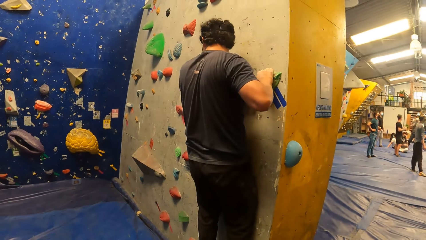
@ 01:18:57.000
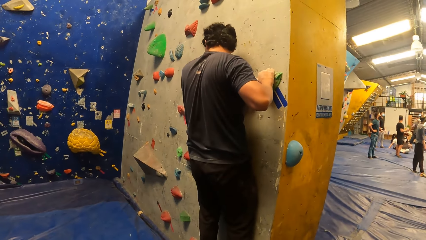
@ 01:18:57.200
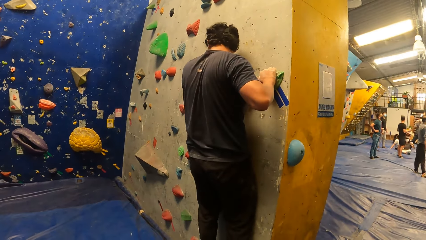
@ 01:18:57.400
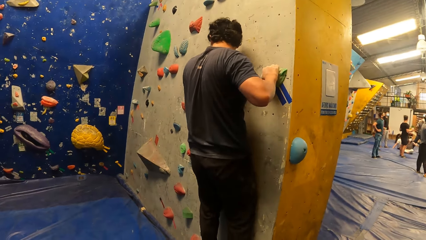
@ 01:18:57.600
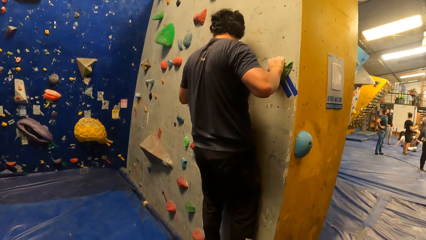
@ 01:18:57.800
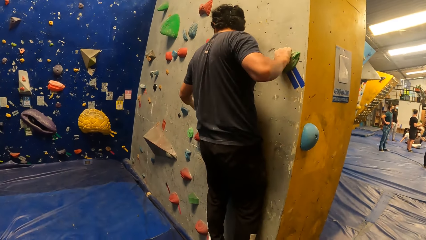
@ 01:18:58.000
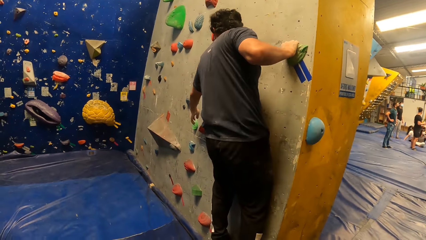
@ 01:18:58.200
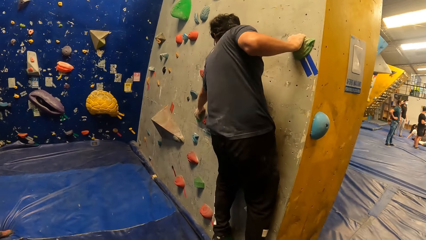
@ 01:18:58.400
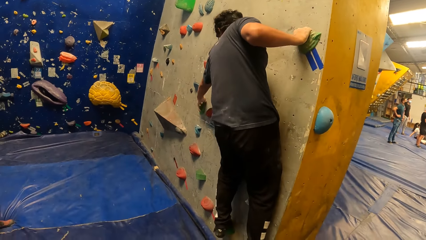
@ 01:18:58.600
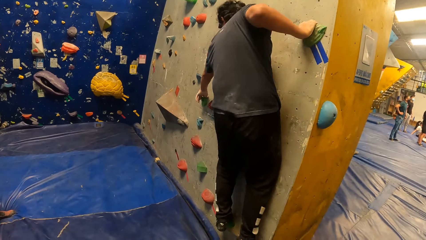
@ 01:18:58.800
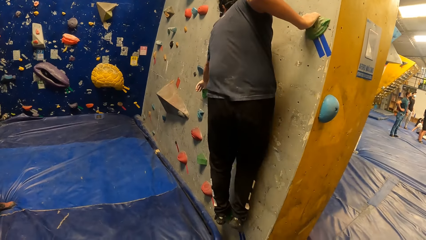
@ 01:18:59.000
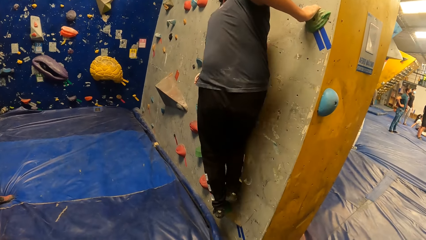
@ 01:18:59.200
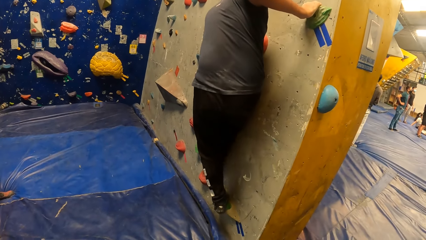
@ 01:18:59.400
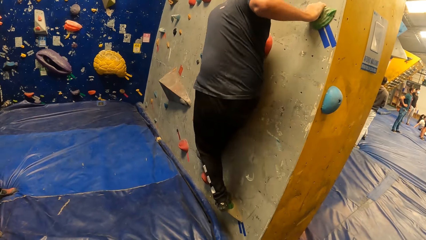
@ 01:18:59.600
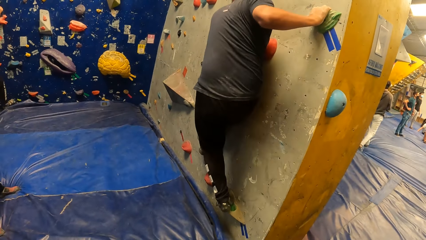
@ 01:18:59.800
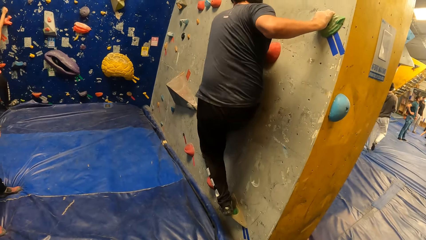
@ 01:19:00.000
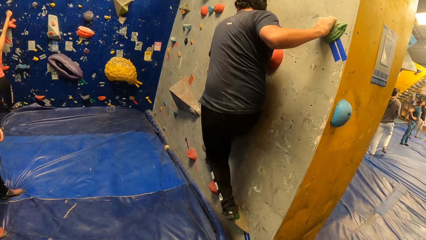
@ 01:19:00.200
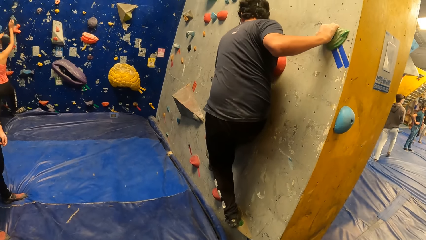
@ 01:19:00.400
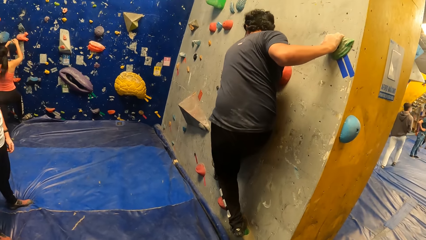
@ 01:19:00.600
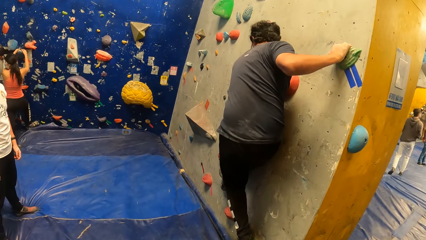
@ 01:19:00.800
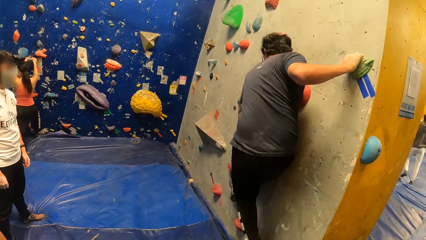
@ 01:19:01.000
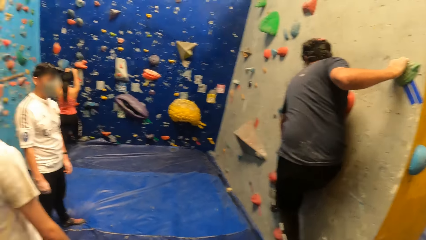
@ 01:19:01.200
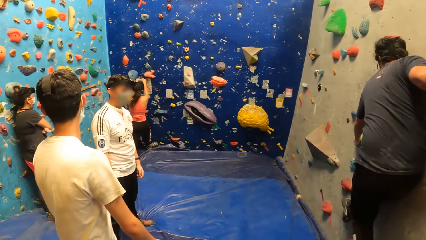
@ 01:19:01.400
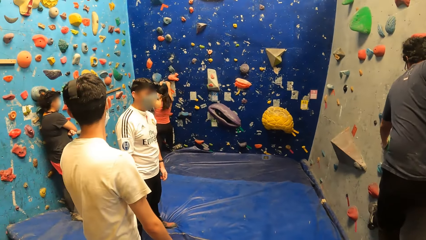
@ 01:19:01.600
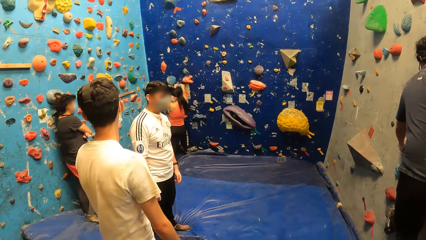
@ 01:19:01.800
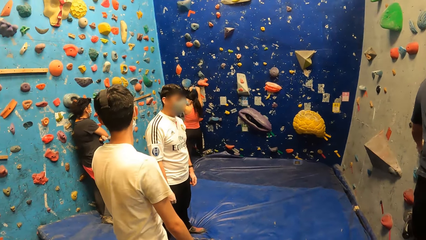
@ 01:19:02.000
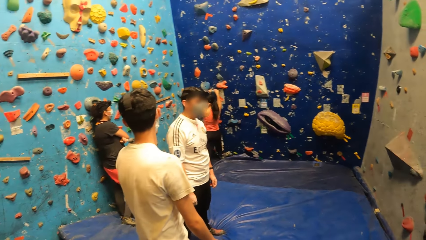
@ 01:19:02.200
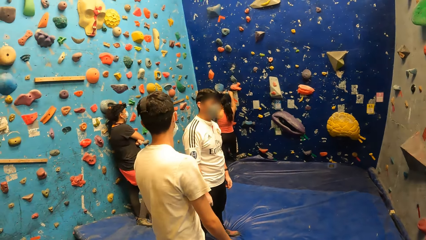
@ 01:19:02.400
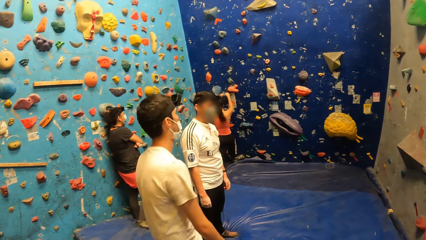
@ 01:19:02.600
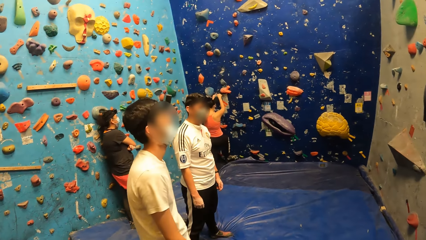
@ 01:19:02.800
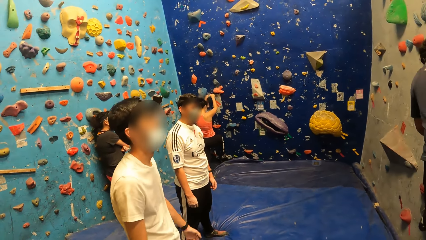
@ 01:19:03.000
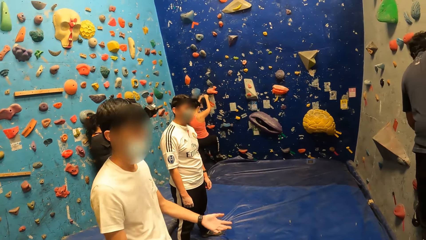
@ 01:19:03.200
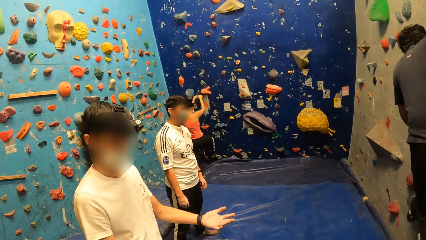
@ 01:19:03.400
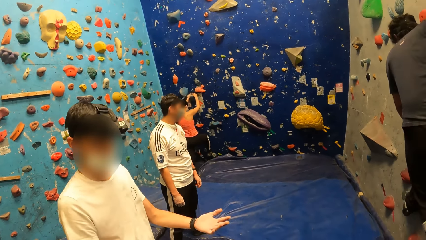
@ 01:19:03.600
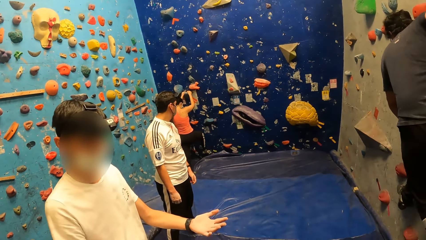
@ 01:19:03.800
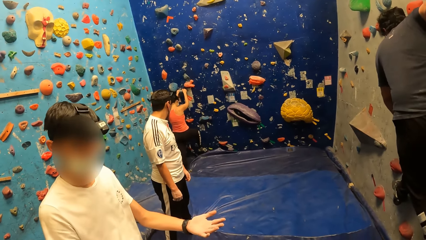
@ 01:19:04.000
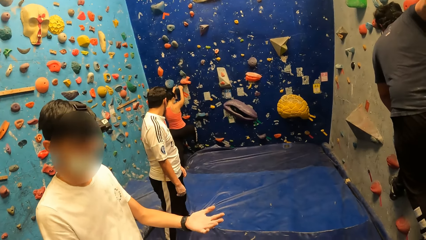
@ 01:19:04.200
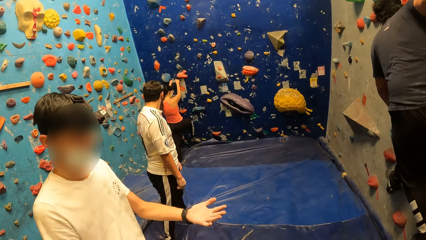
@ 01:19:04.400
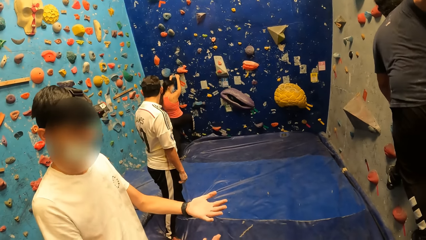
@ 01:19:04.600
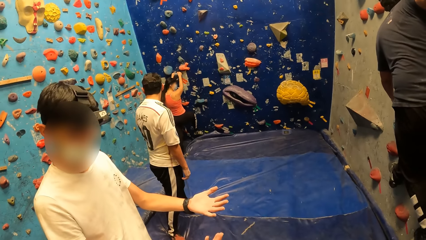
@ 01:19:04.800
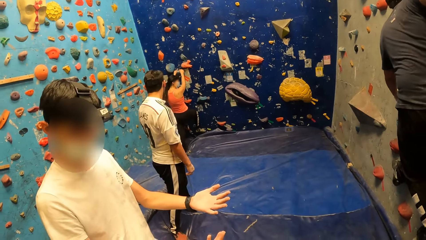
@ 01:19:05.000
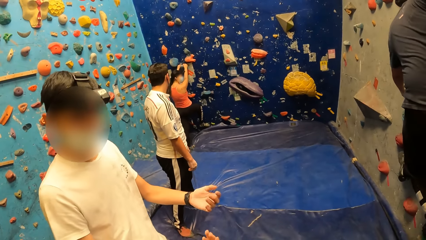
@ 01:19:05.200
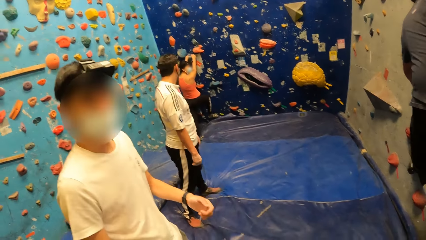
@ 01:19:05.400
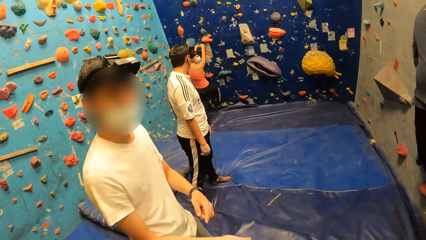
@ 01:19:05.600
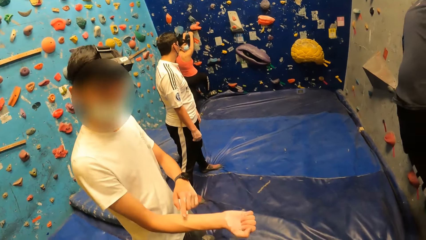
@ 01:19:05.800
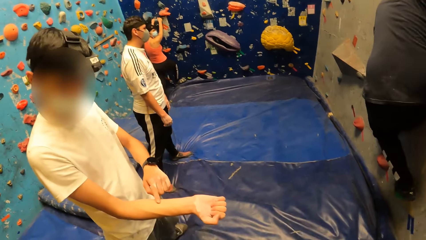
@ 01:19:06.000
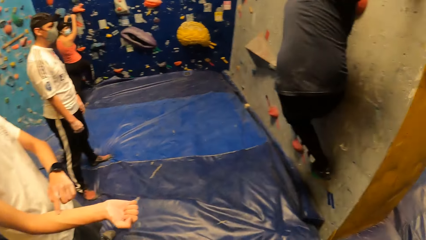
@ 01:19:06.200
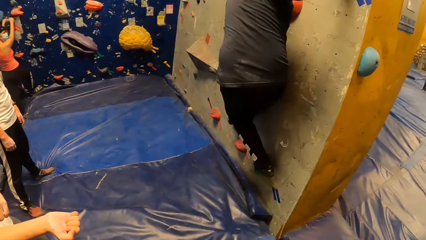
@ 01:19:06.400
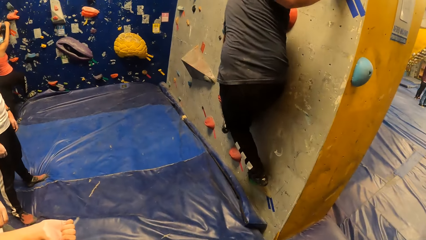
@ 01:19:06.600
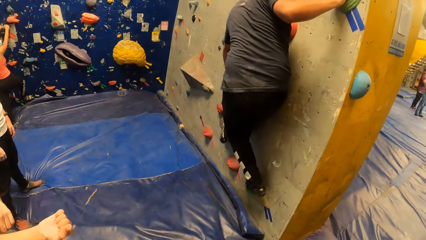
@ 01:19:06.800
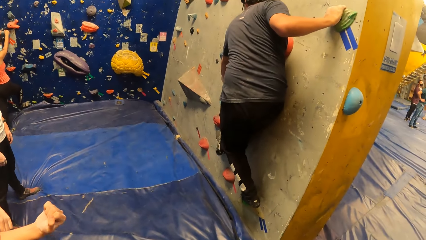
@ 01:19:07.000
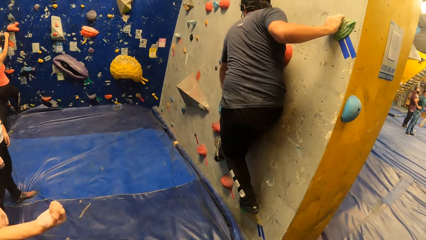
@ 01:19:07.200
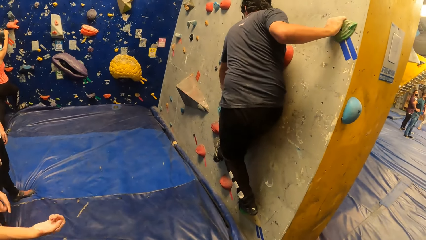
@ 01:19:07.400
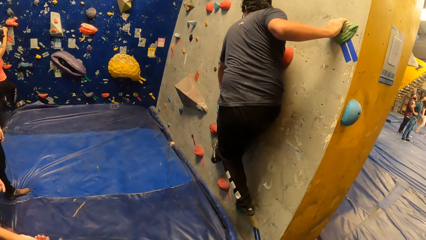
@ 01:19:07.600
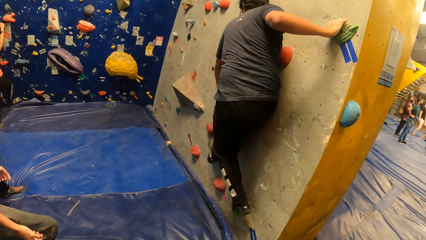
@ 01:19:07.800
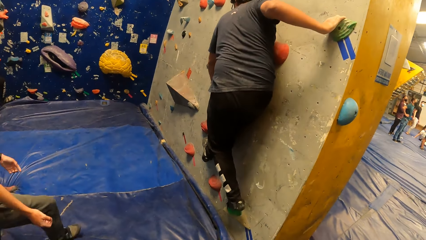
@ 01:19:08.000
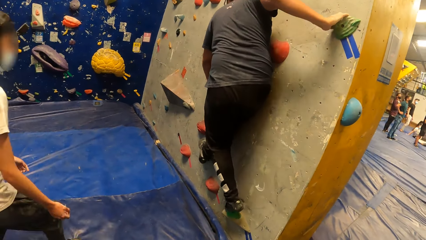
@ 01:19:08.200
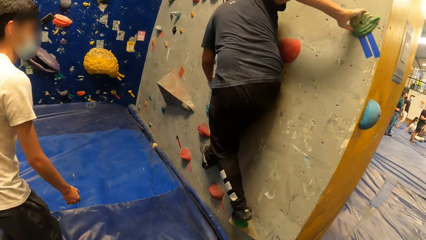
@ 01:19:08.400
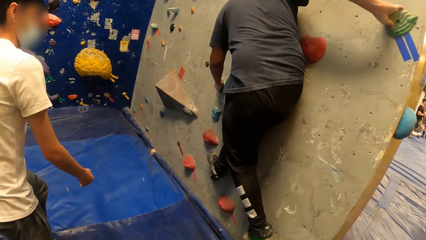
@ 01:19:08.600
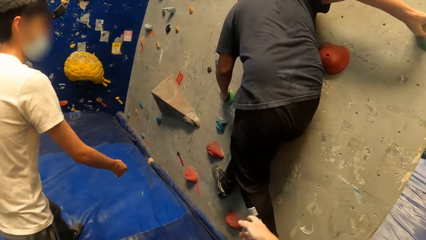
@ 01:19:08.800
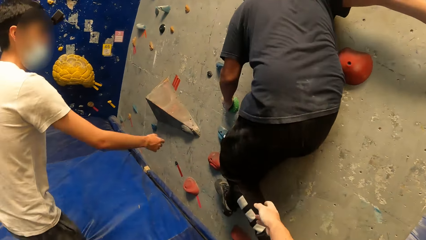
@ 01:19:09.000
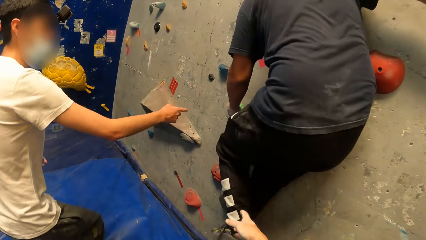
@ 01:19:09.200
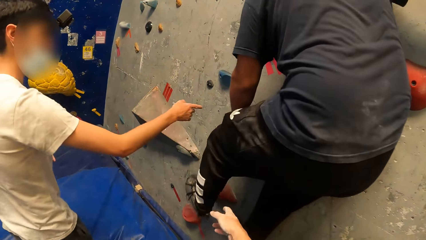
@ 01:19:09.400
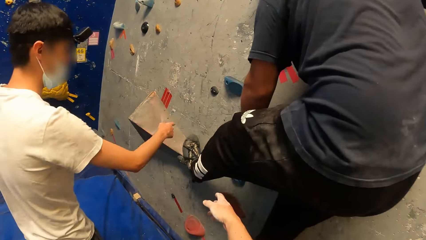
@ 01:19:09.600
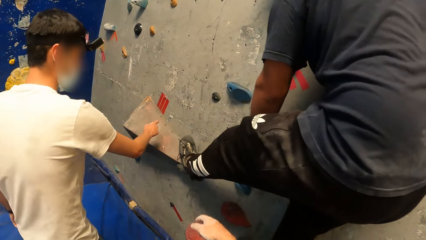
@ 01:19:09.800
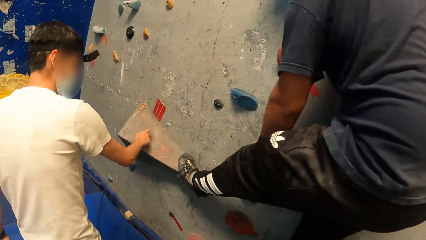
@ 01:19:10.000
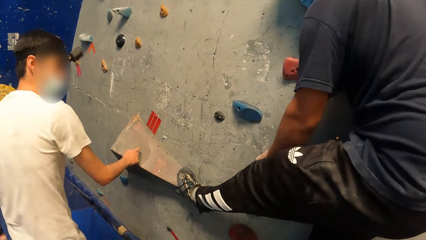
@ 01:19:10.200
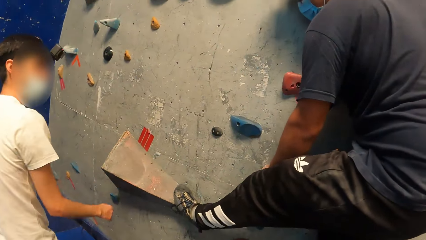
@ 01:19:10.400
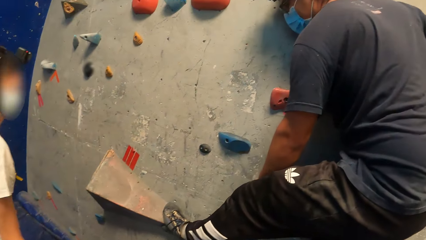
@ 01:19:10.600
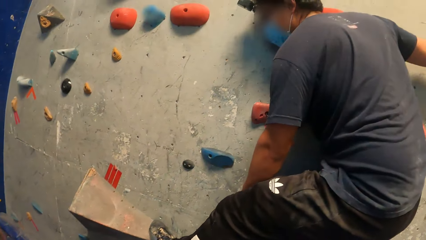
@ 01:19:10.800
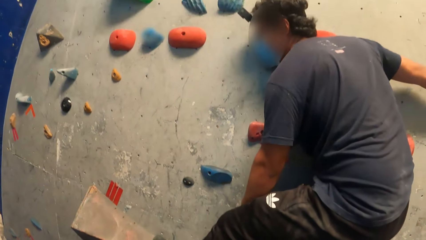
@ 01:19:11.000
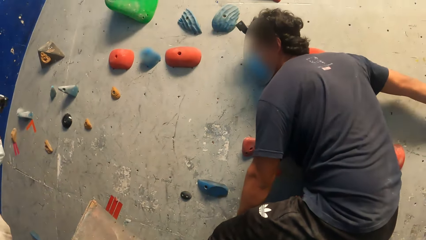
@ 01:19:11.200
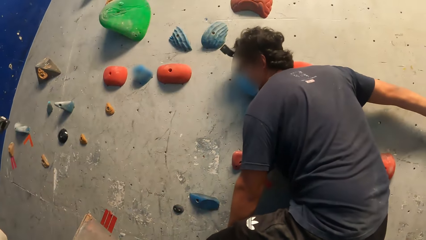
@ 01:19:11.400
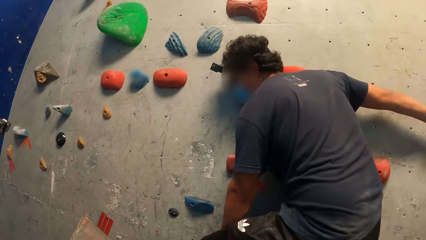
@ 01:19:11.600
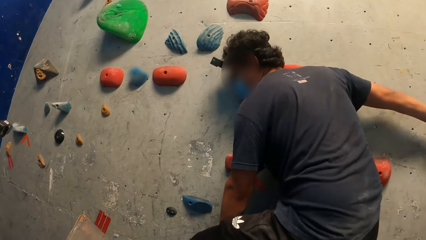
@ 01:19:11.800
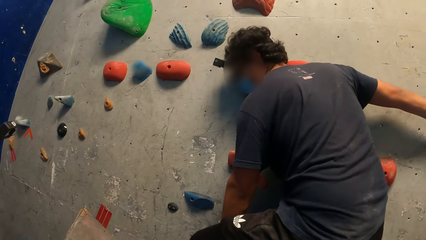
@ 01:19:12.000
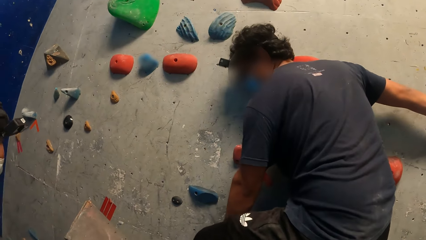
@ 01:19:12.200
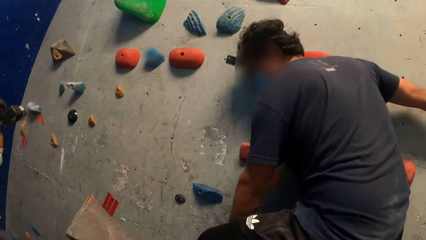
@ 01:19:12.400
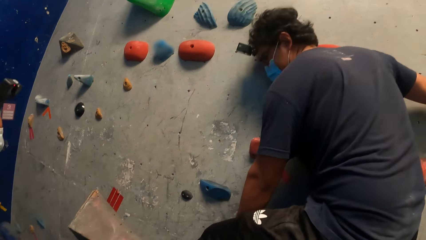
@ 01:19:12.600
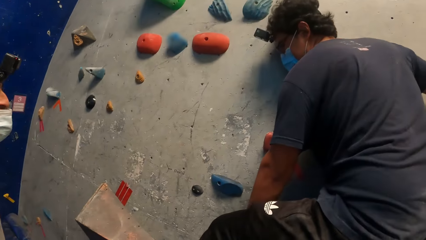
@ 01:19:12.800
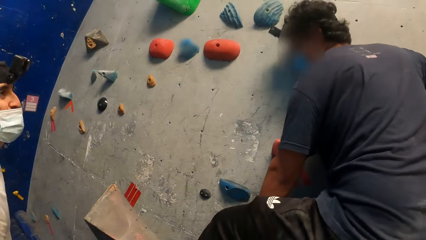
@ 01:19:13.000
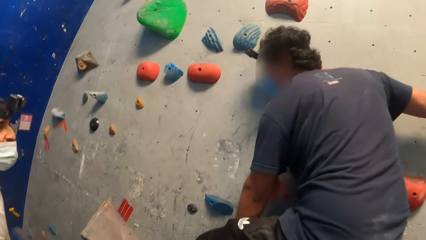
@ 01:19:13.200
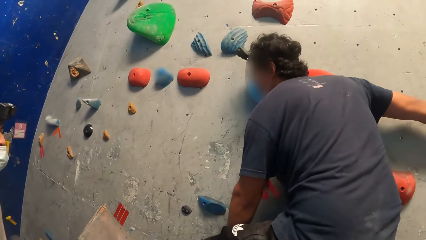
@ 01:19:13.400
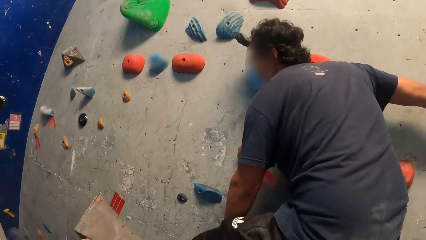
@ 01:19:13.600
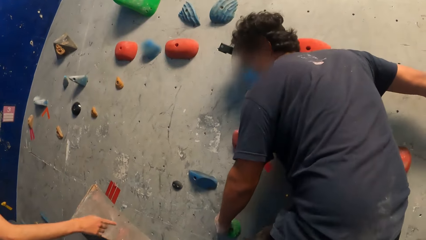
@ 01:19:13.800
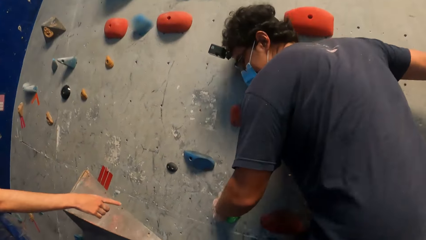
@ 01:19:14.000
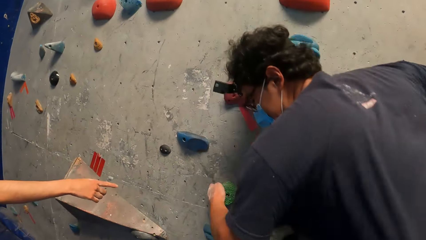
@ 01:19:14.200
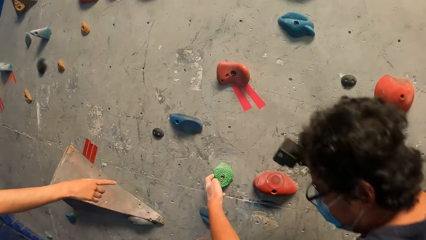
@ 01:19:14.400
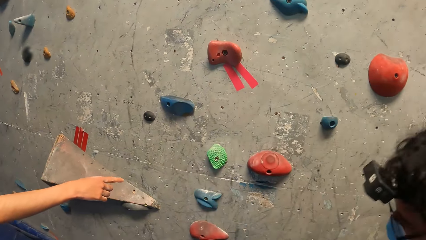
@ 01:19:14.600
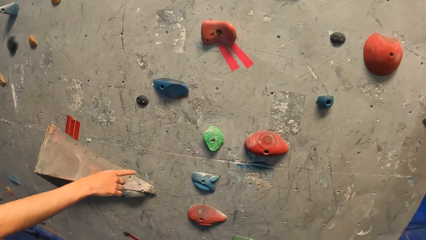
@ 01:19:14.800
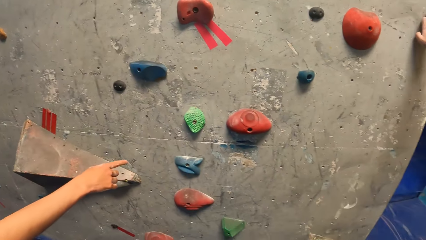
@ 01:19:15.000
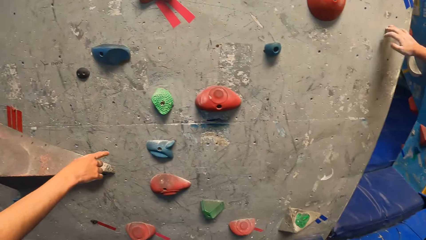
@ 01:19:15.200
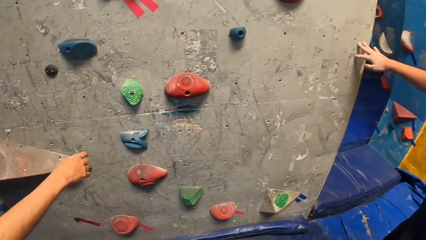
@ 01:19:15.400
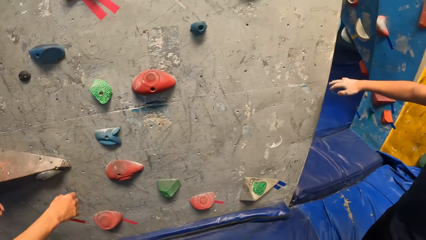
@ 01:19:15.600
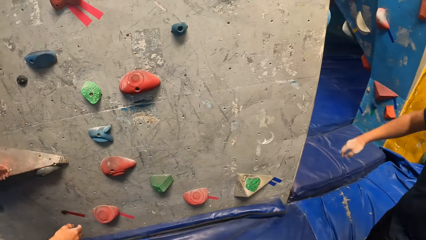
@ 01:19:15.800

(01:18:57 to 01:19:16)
The camera wearer looks around the room. A man climbs the climbing wall. The camera wearer looks around the room. Another man interacts with the camera wearer at the wall climbing centre. The first man climbs the climbing wall. The other man interacts with the first man at the wall climbing centre. The other man points to the climbing wall. The other man touches a rock with his right hand. The first man climbs the climbing wall. The other man interacts with the first man at the wall climbing centre. The first man comes down from the wall.
